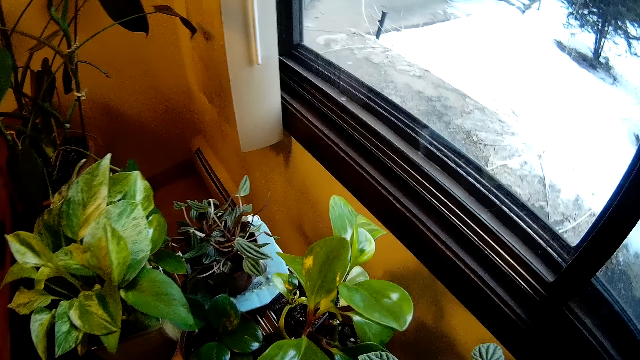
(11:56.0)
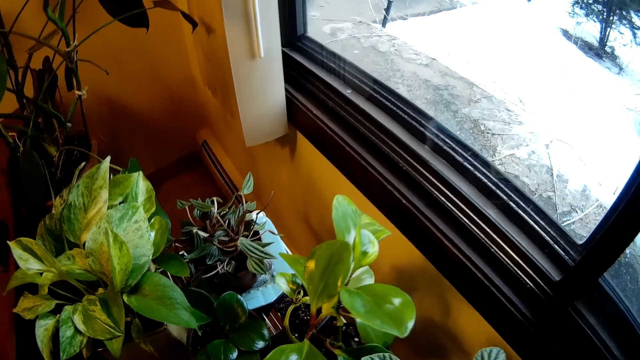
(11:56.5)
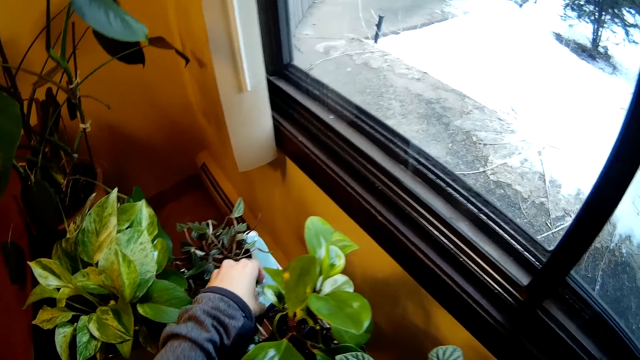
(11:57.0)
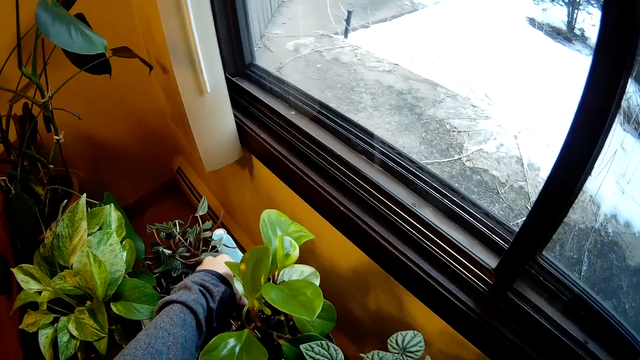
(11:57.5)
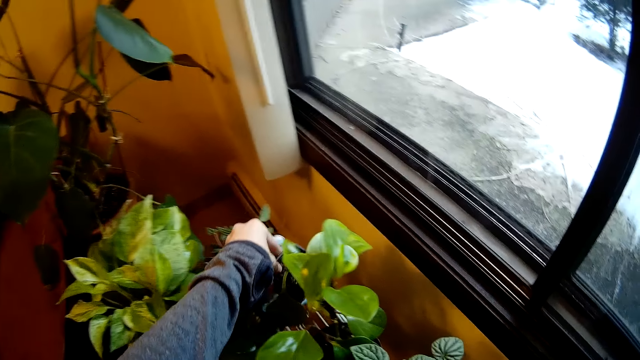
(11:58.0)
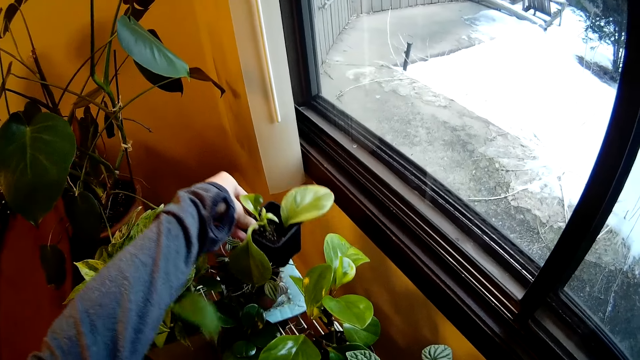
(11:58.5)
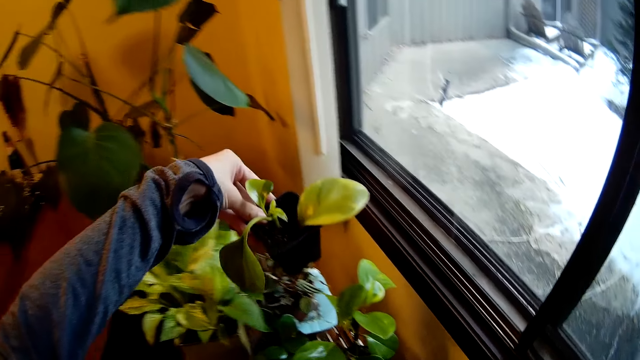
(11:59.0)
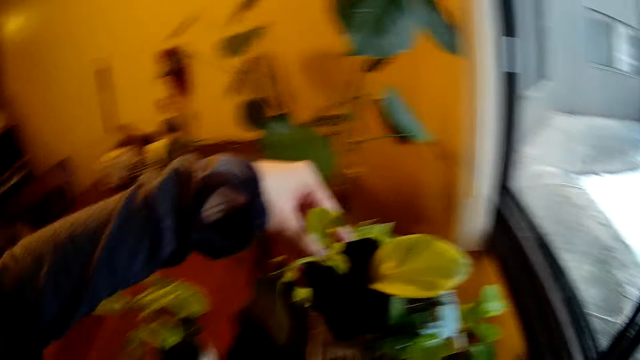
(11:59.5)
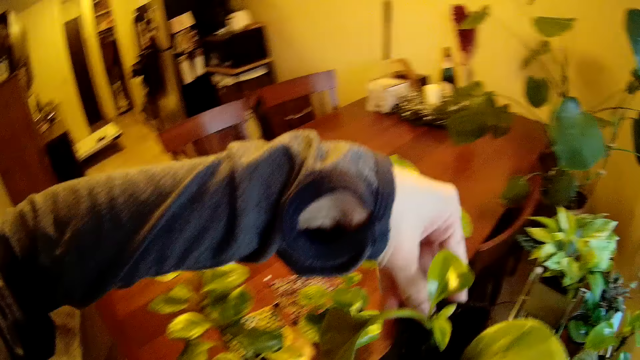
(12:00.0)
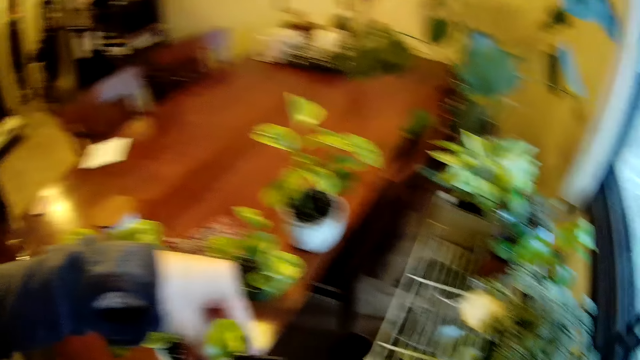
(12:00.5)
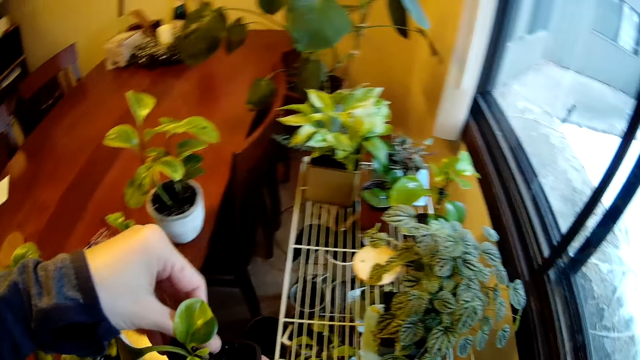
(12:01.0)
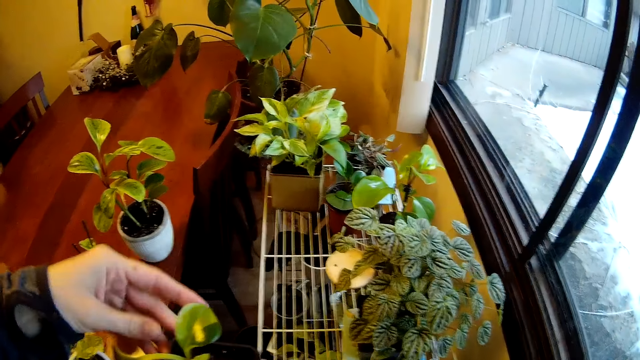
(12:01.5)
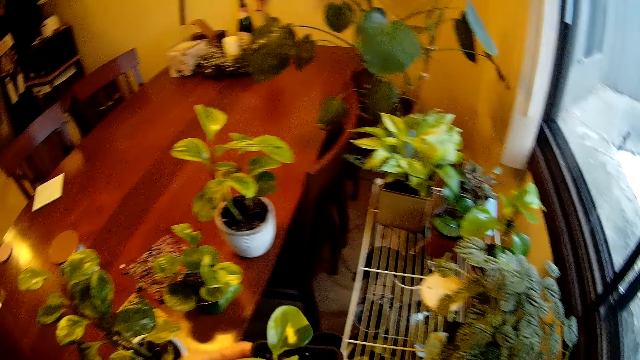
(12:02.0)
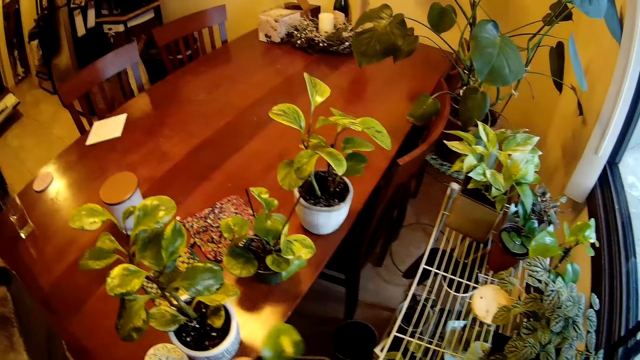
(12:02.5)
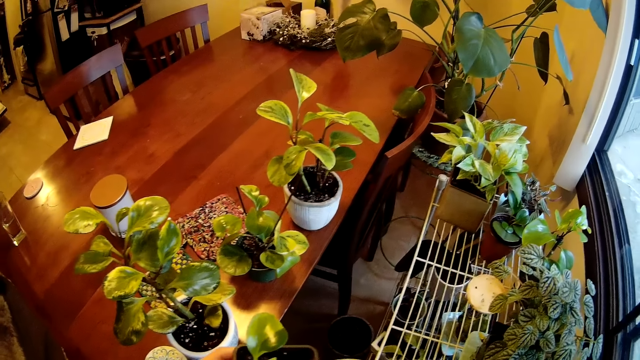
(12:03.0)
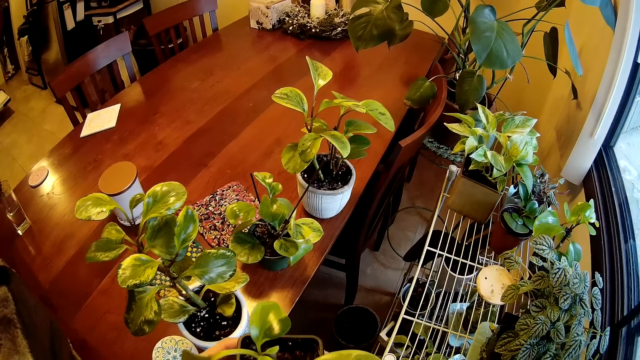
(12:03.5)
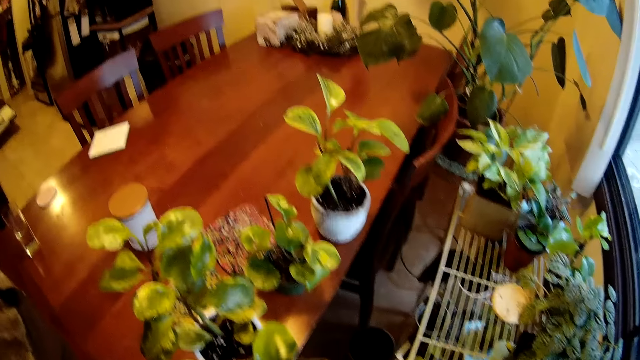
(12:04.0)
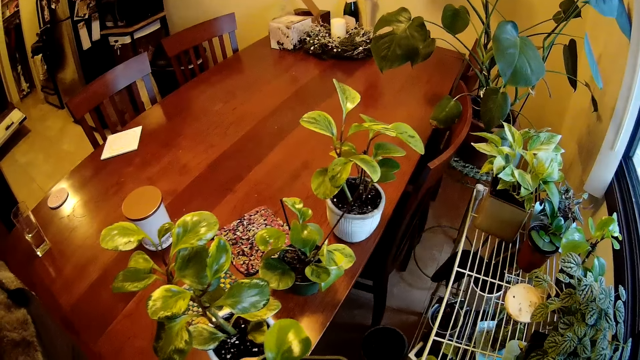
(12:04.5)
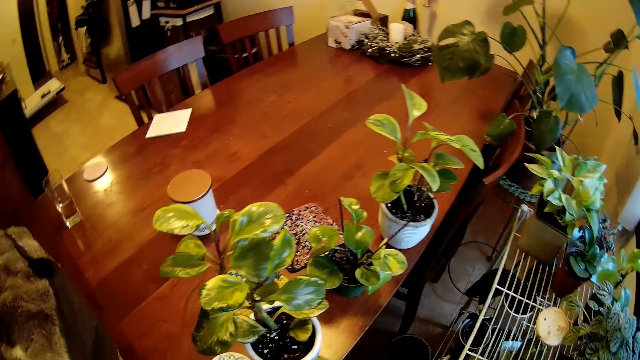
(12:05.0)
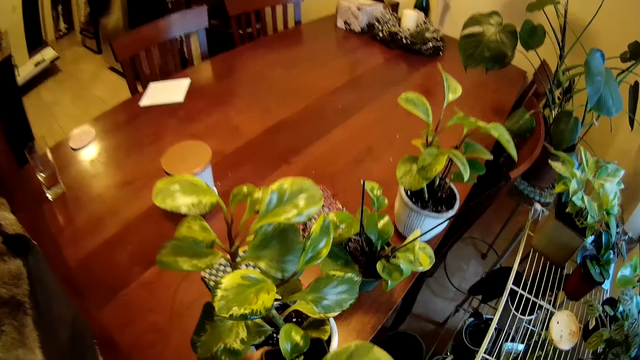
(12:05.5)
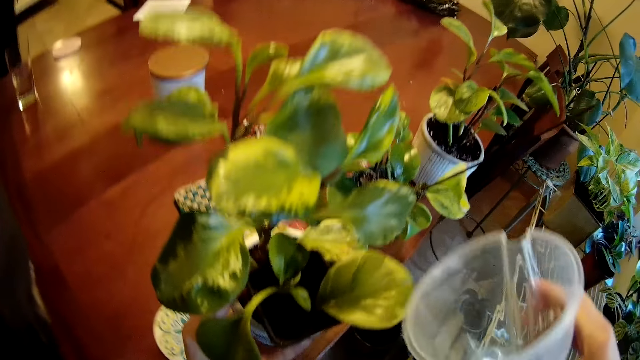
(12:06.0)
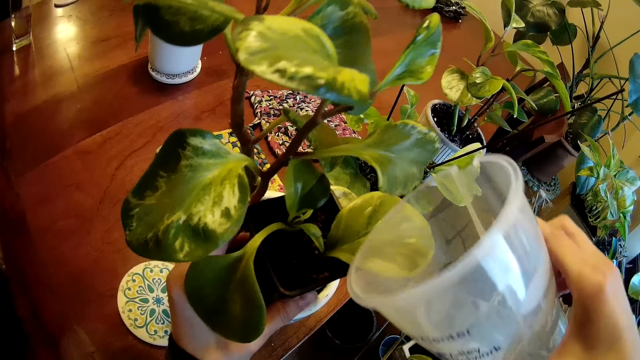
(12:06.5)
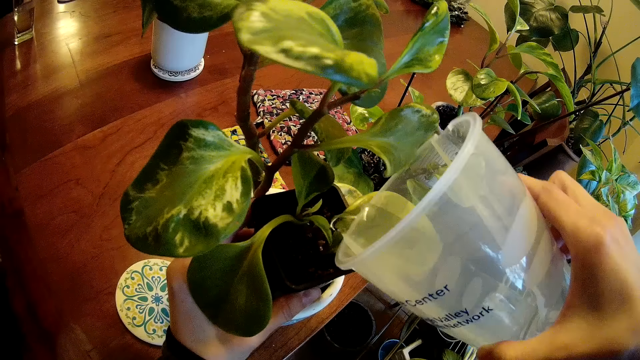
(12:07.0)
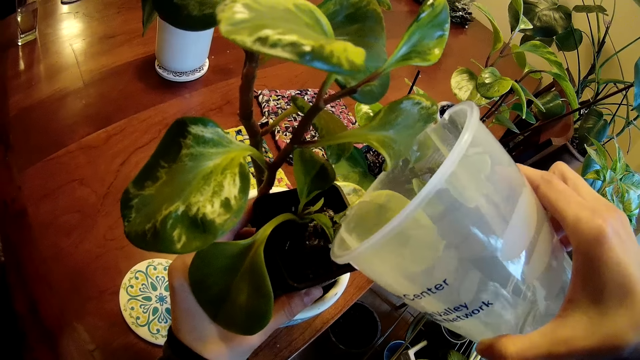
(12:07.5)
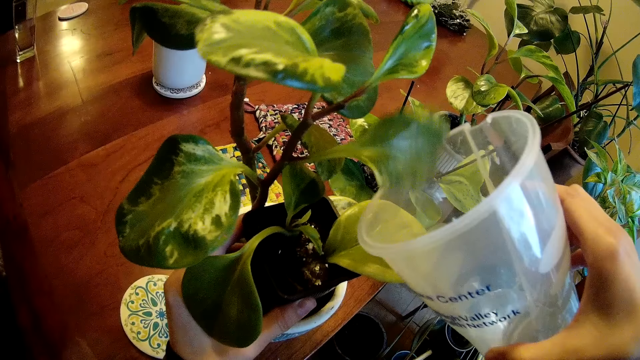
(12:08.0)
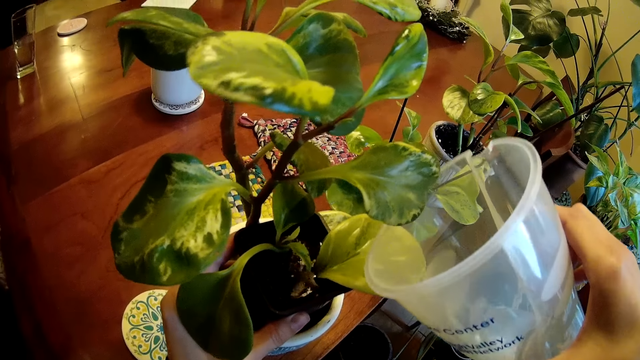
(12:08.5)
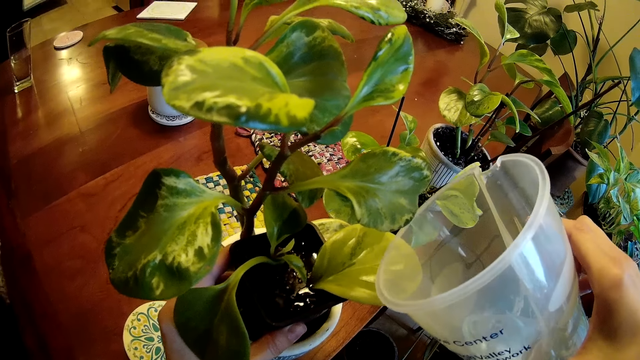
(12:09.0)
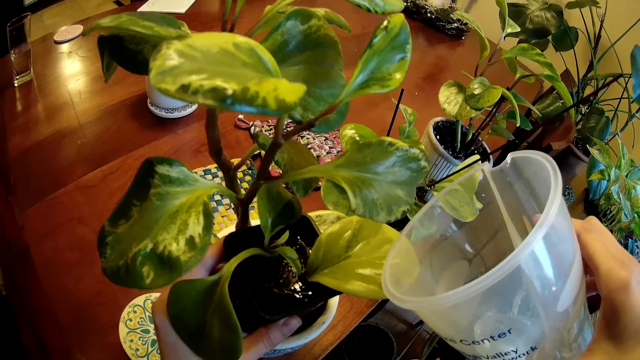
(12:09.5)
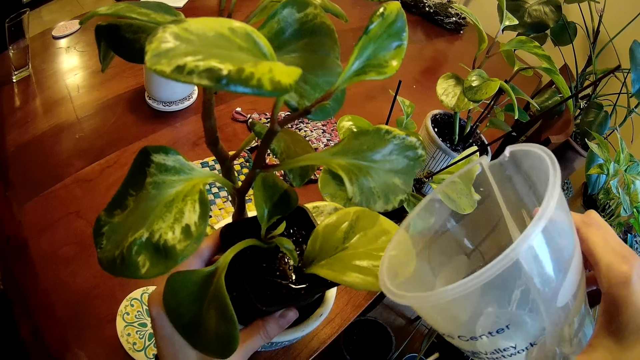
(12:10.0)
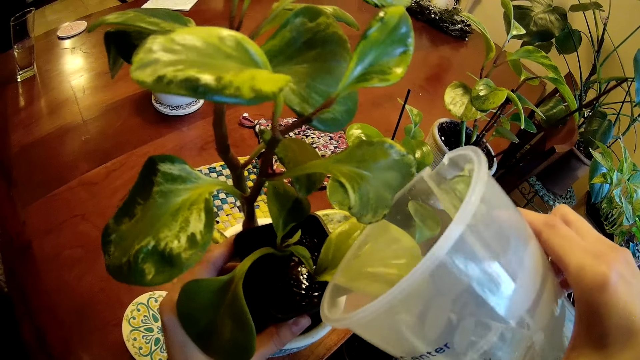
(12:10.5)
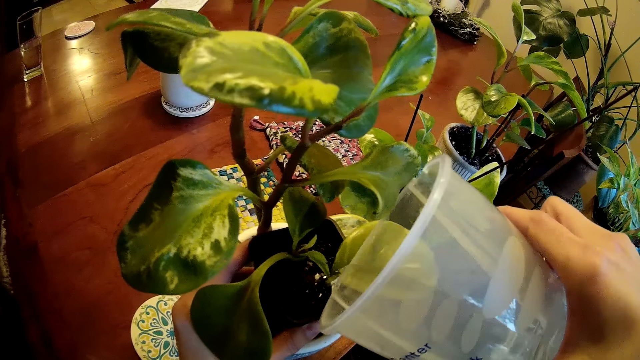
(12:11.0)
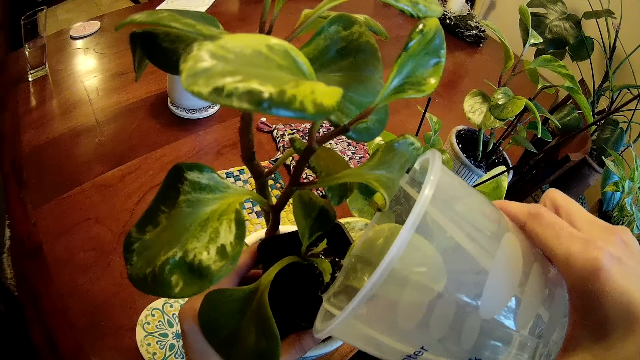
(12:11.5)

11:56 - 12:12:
The camera wearer picks a flower pot or small plant from the rack with her left hand. She touches the plant. She rubs her fingers in her left hand together. She puts the small plant on another plant. She pours water from the cup in her right hand into the flower pot in her left hand.

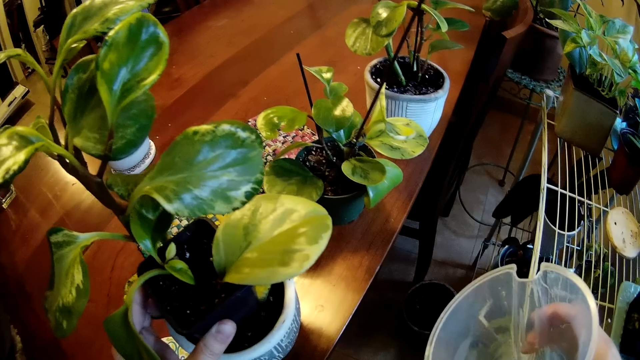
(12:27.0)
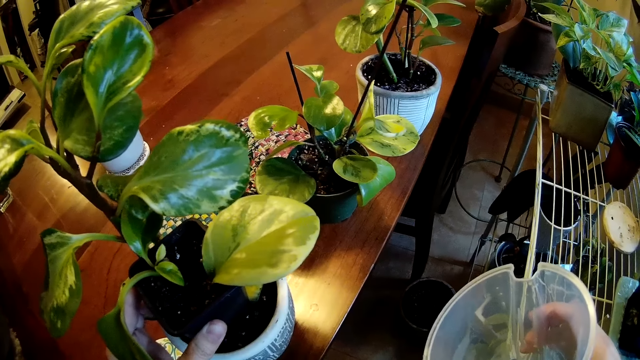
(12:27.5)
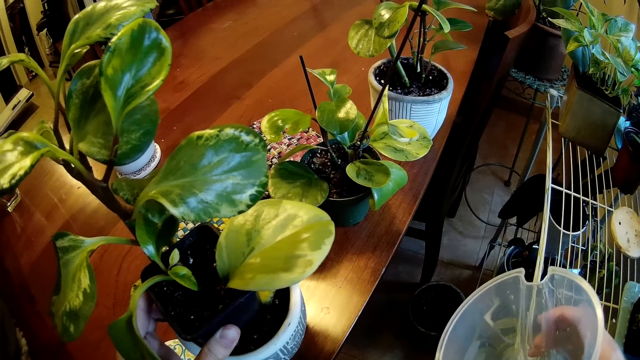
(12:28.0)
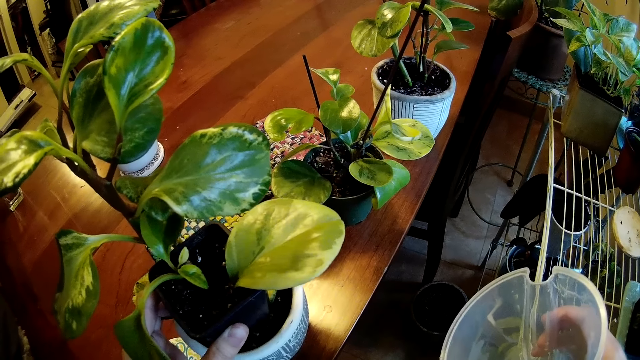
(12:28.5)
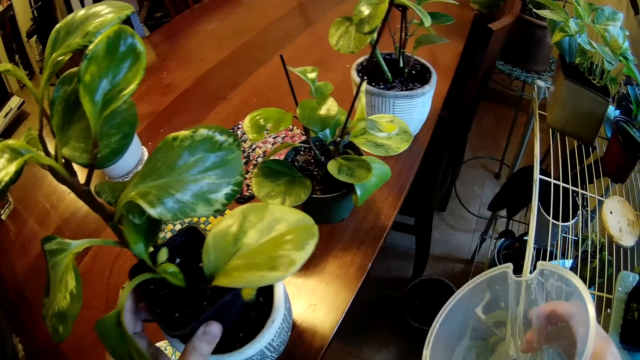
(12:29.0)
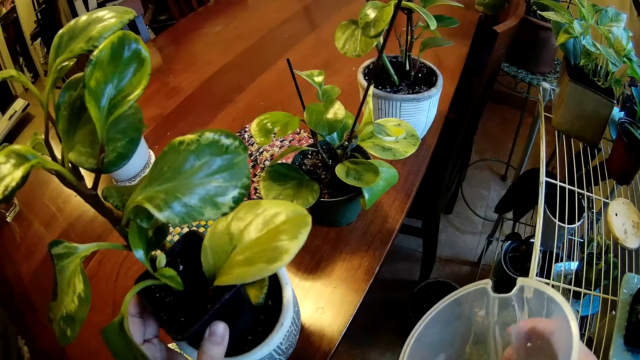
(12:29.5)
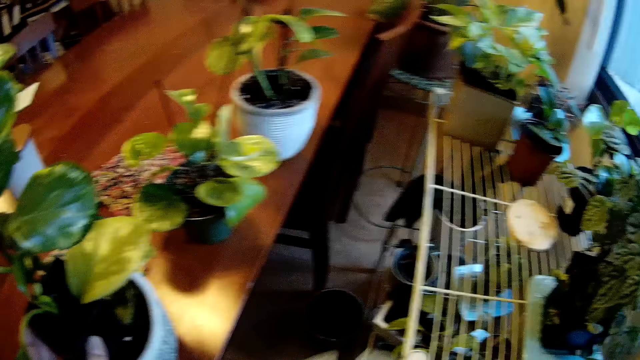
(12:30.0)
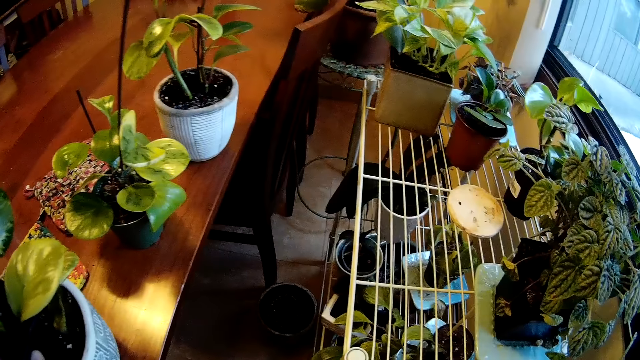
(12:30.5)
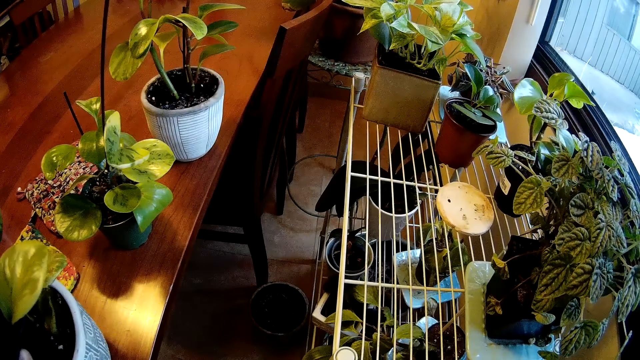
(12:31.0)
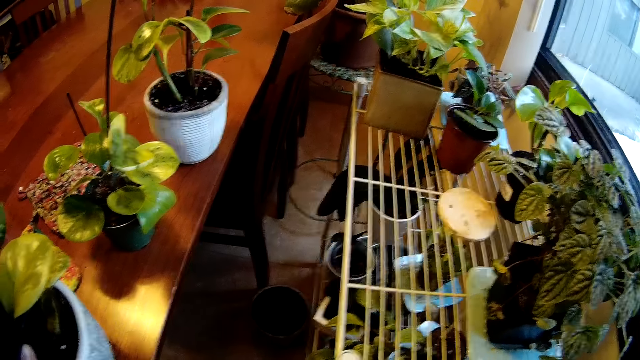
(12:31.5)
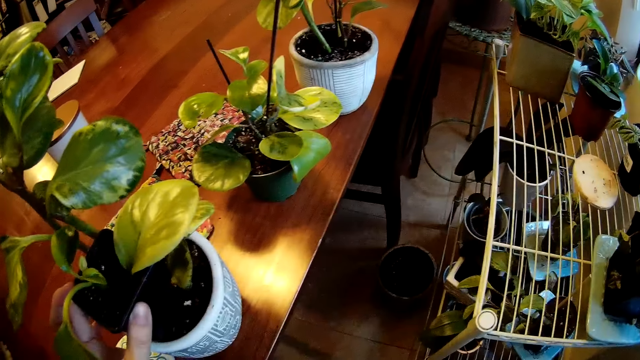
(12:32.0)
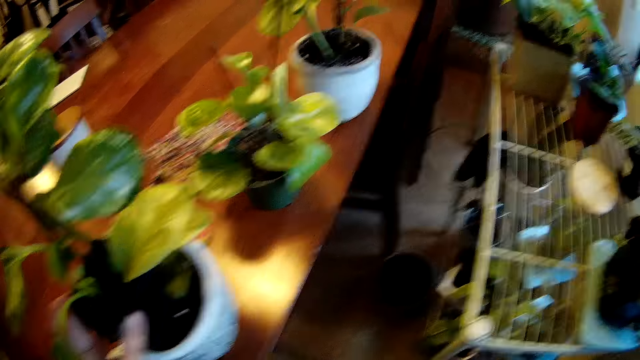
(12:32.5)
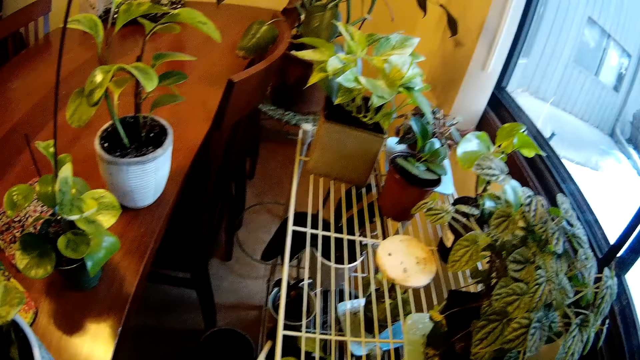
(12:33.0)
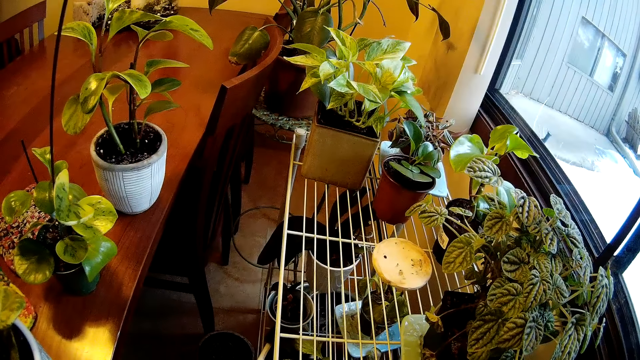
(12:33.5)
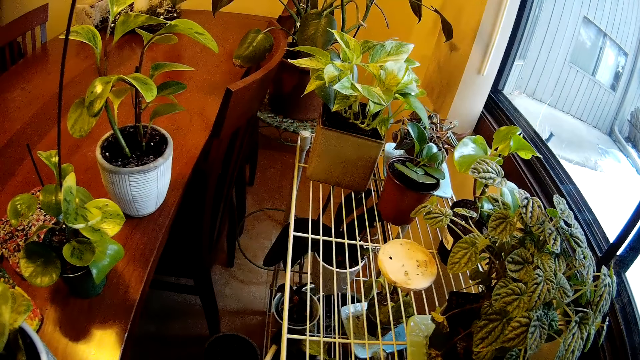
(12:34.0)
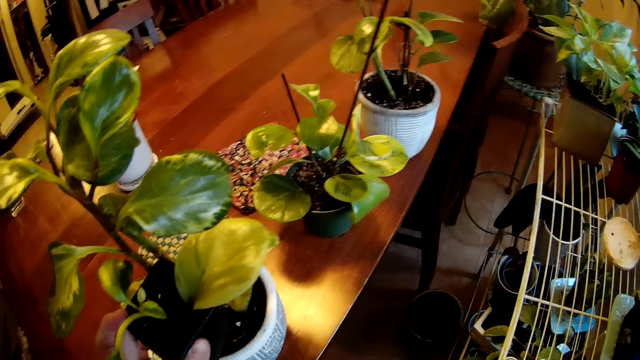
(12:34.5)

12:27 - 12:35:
The camera wearer shakes the plant. They look around.
